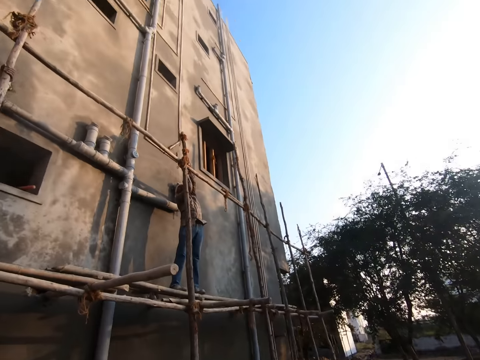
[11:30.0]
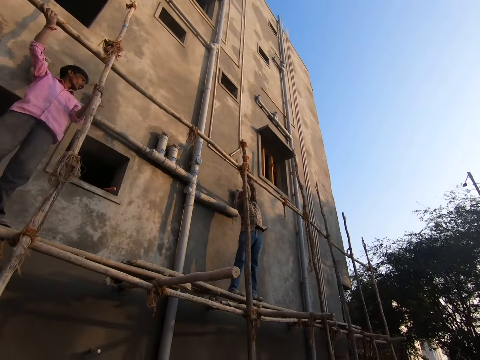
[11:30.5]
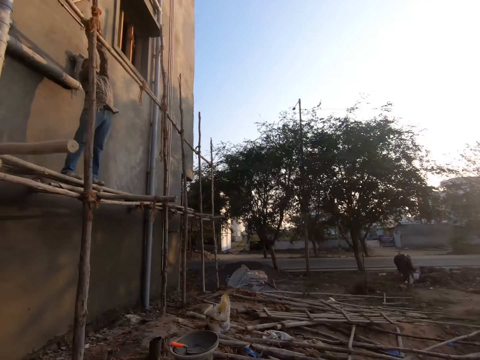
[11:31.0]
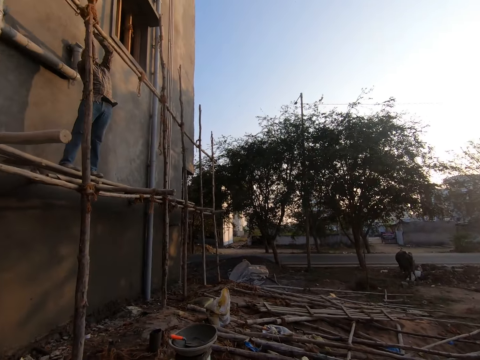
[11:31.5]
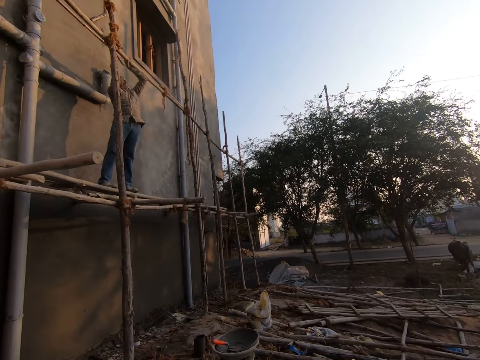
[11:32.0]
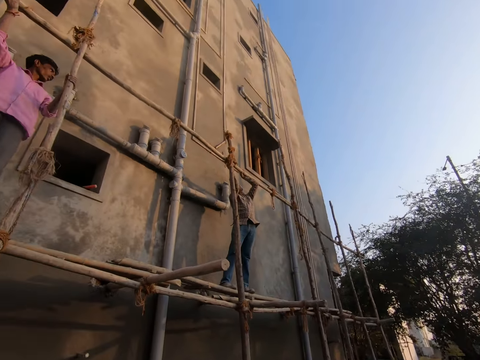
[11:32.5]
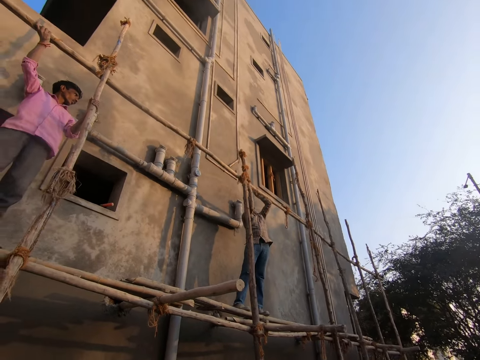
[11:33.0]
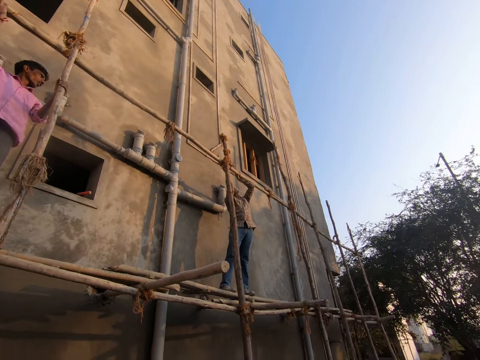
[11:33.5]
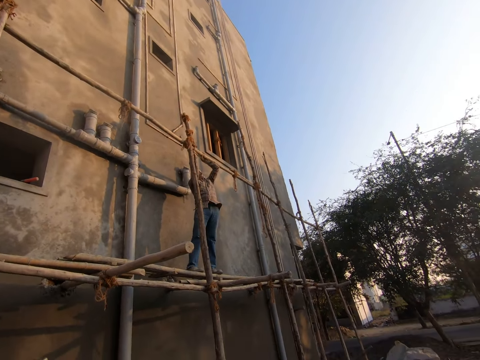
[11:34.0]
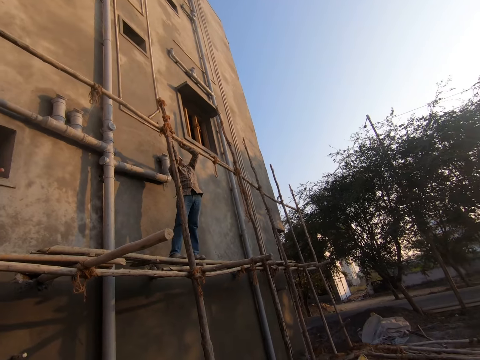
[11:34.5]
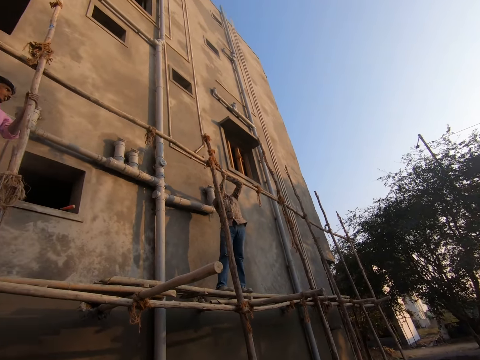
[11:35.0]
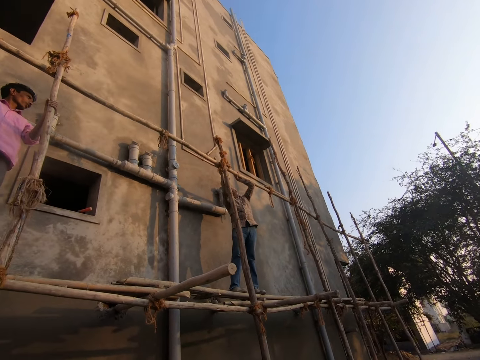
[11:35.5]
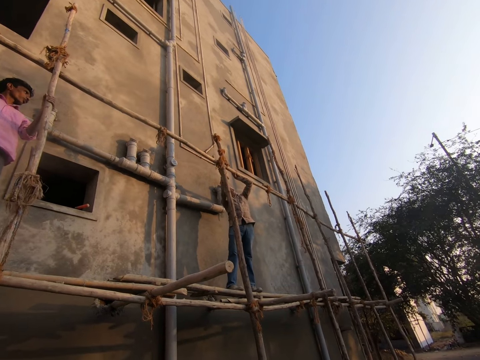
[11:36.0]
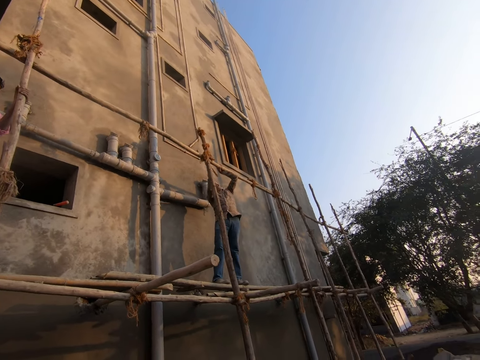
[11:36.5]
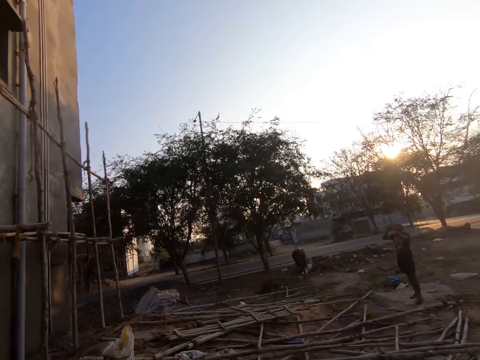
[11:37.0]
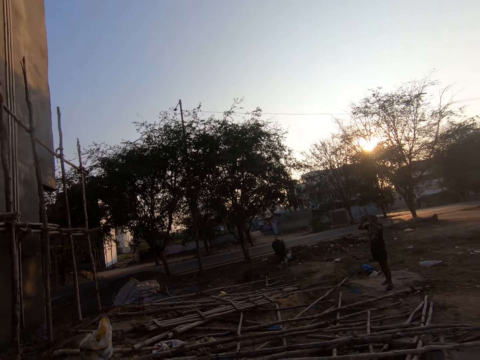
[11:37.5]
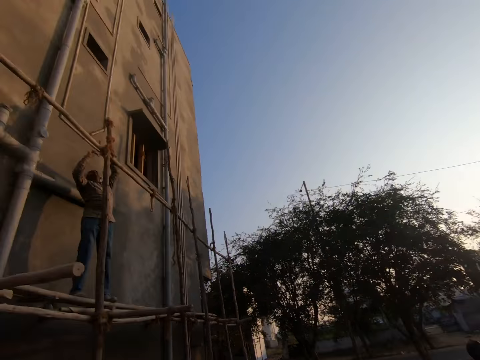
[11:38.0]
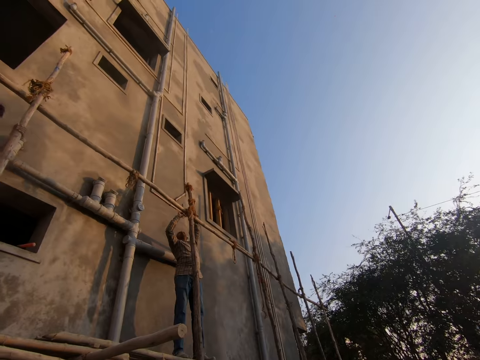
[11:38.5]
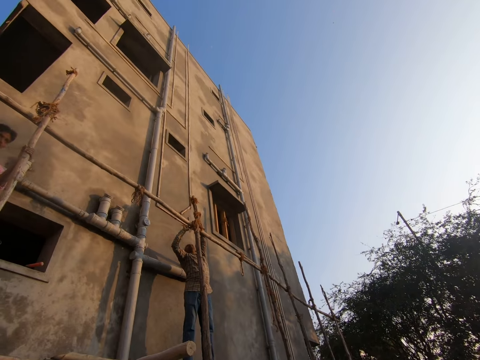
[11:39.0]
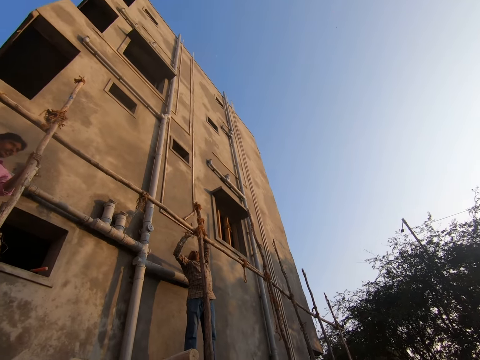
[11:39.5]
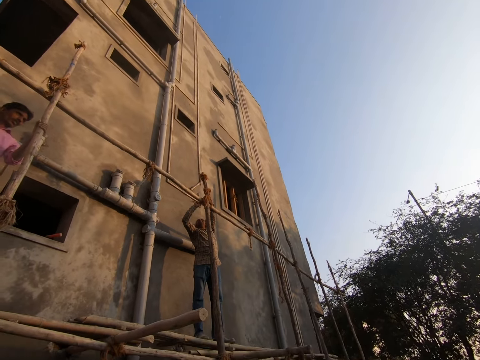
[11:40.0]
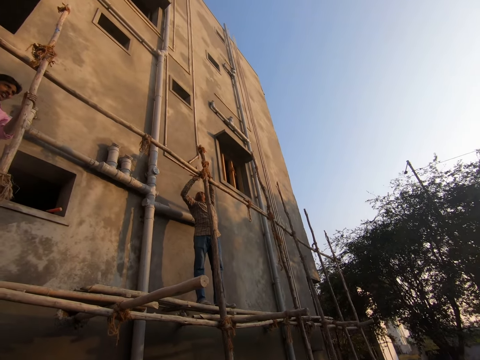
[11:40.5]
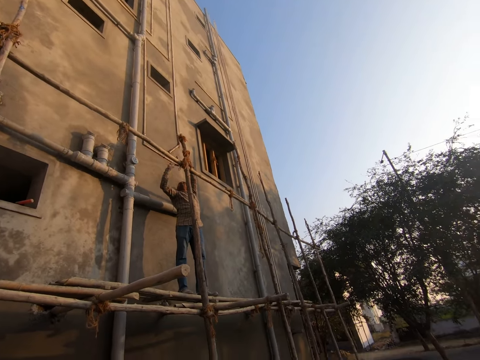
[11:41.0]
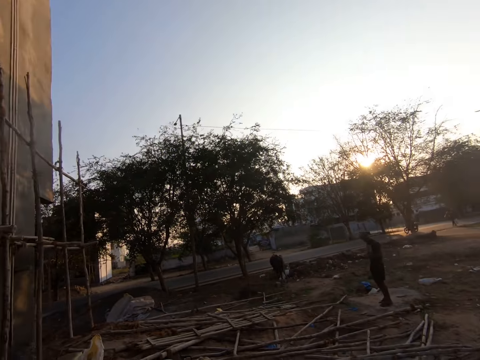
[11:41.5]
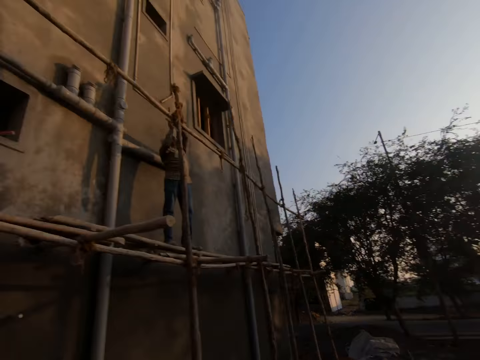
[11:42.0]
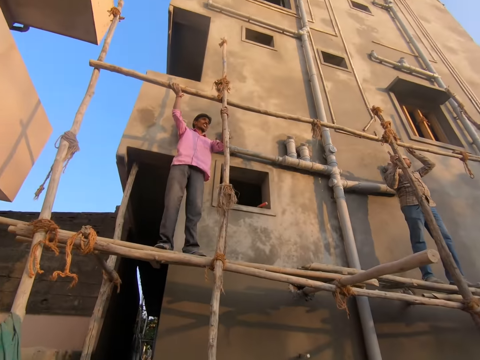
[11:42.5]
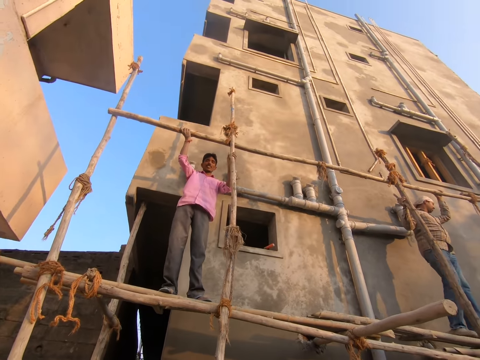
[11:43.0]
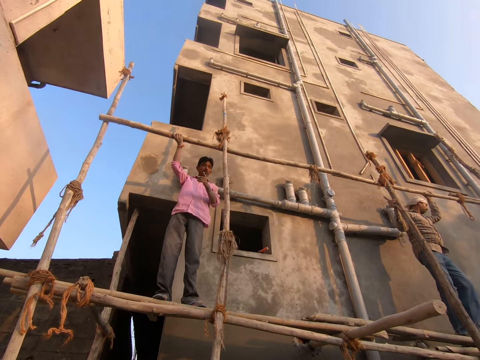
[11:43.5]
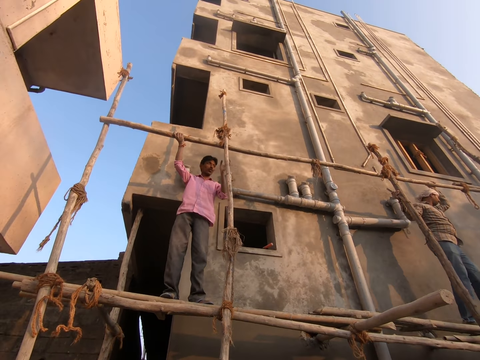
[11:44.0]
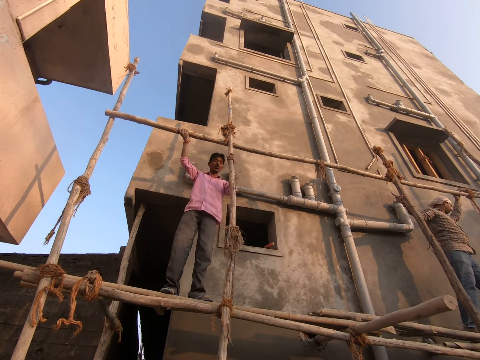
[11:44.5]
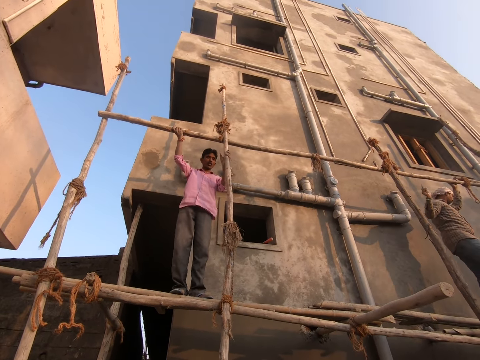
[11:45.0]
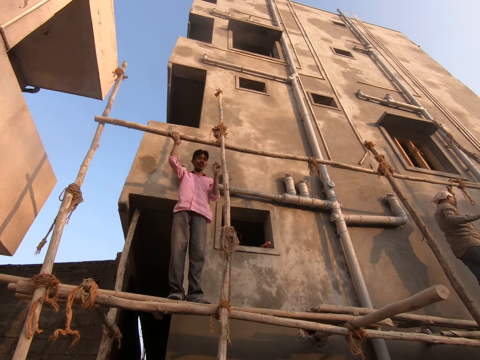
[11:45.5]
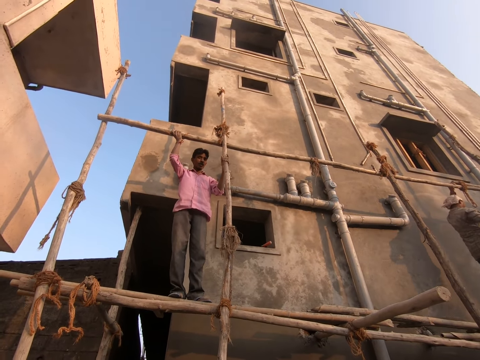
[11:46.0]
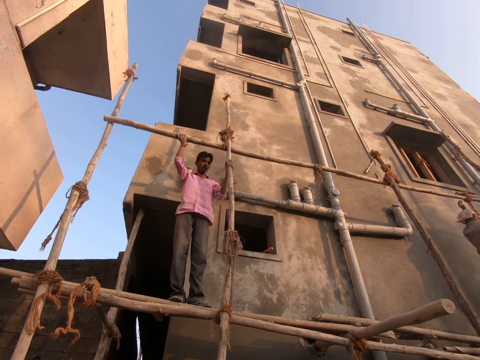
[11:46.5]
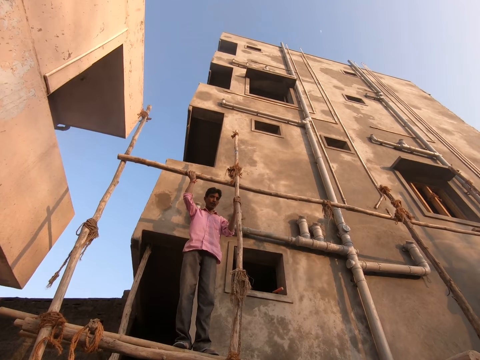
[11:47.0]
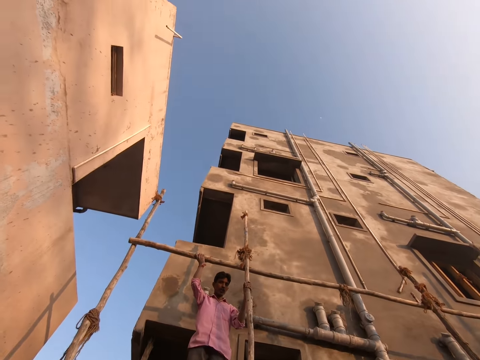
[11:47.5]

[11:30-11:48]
The camera wearer looks at a person. They look around. They stare at the person. They look at another person. They stare at a third person. They look at a person.

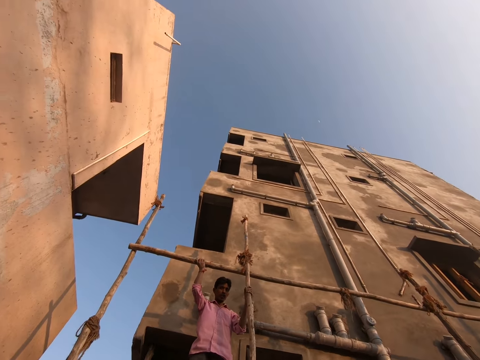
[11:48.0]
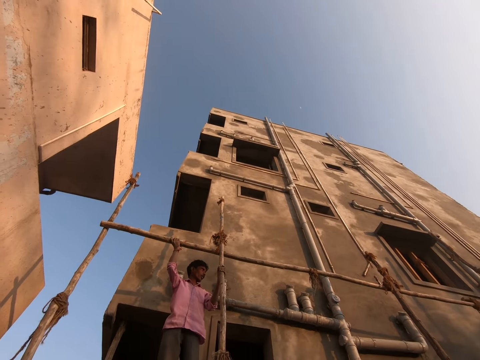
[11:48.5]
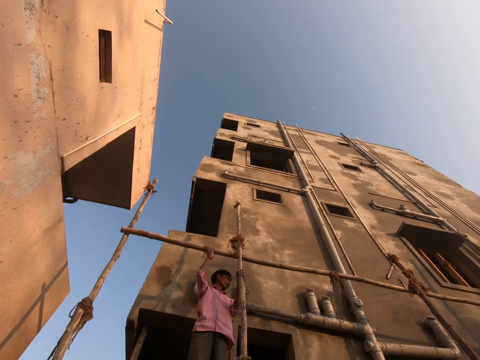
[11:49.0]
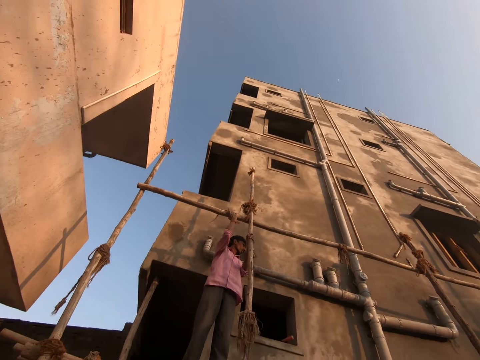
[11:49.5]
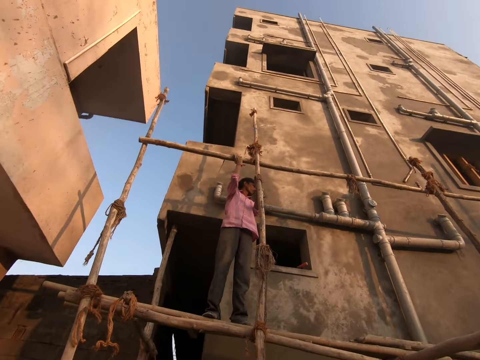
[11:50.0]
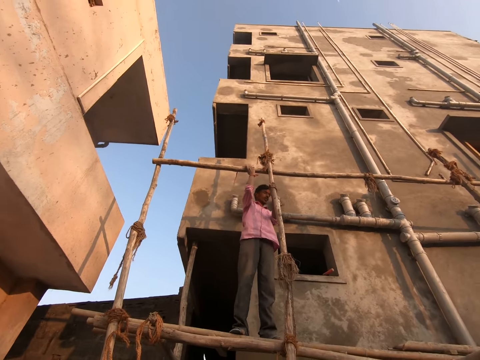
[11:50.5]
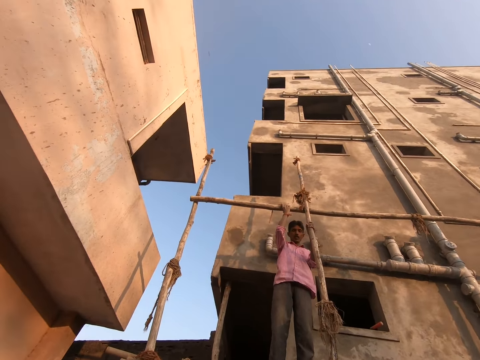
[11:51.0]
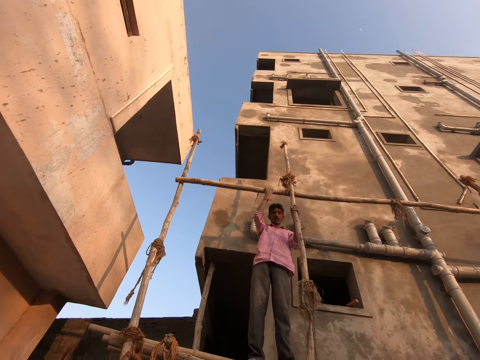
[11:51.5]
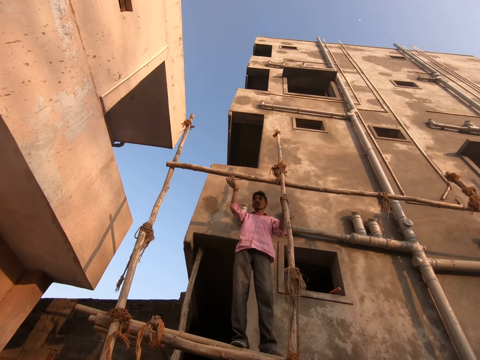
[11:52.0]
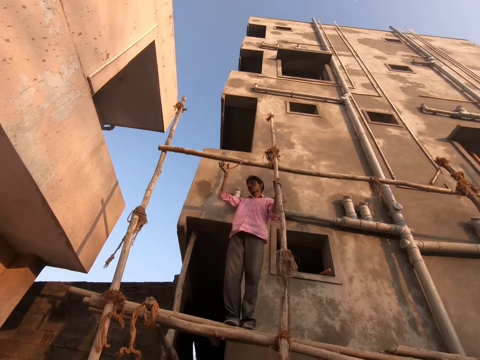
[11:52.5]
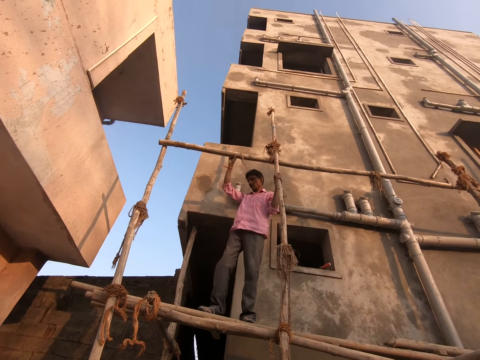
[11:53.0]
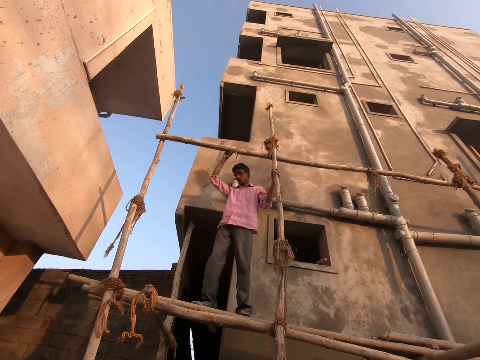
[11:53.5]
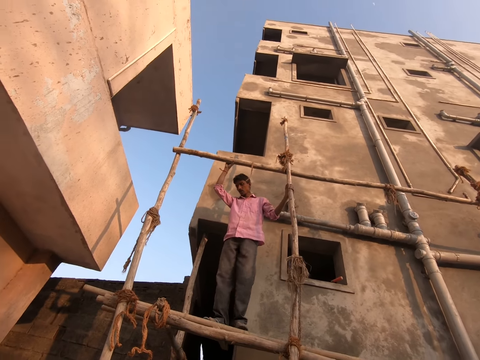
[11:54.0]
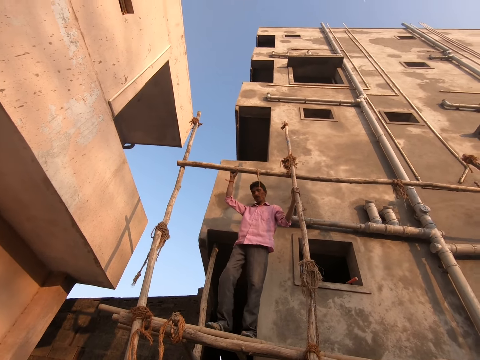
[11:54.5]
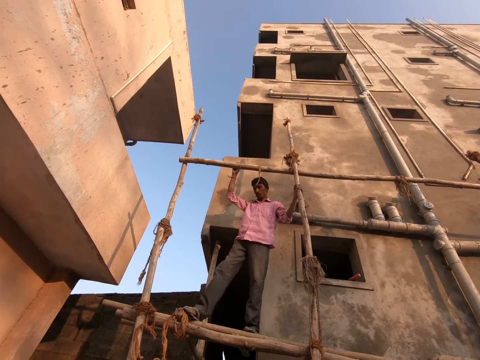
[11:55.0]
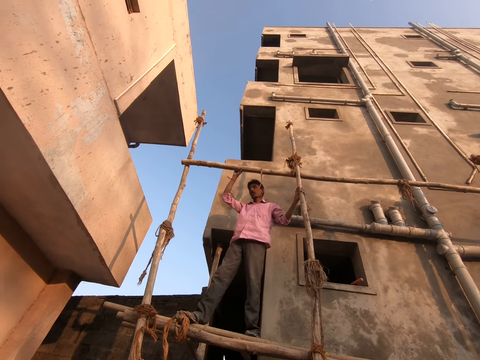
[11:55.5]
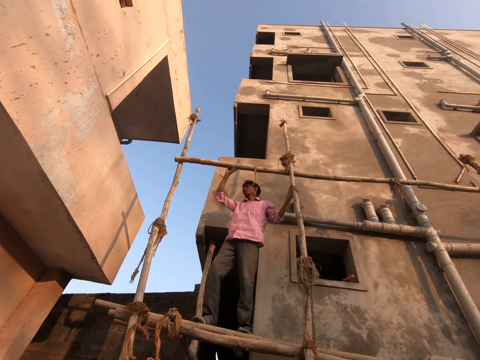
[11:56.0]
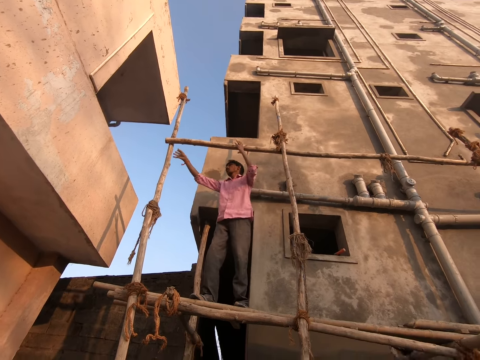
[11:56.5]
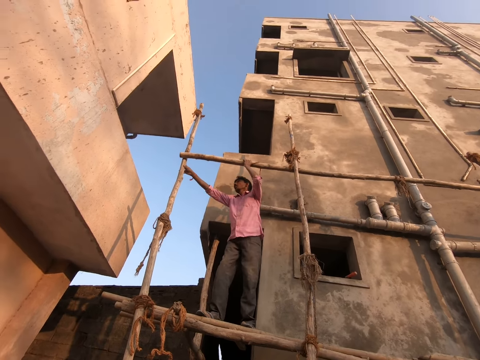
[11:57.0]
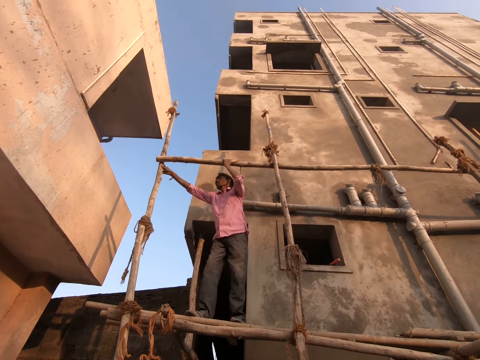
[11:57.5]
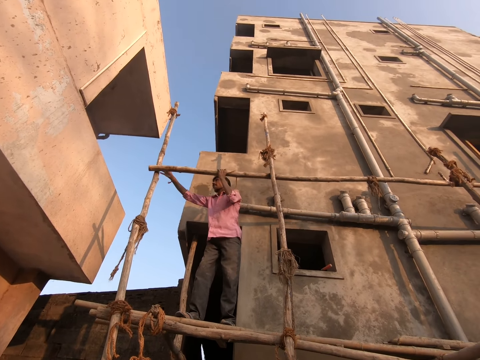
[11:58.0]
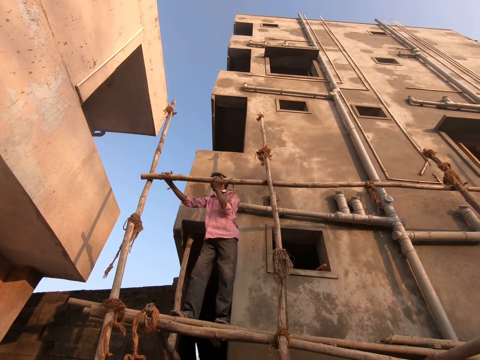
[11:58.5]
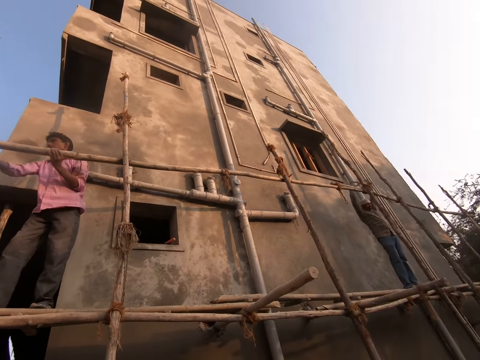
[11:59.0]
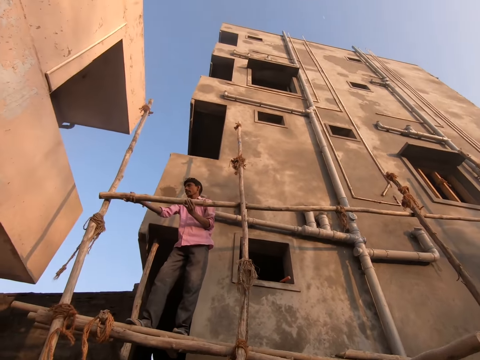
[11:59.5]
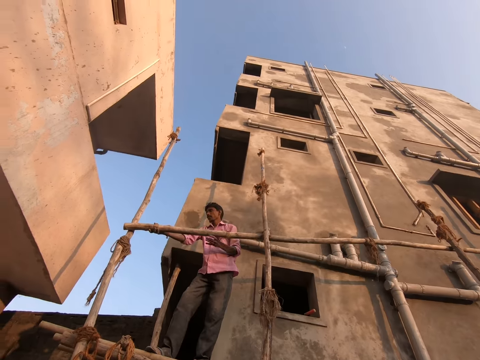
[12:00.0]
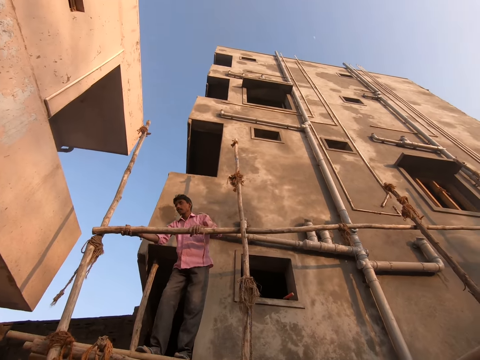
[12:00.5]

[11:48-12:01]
The camera wearer talks to a person and another person. A man moves wood.
